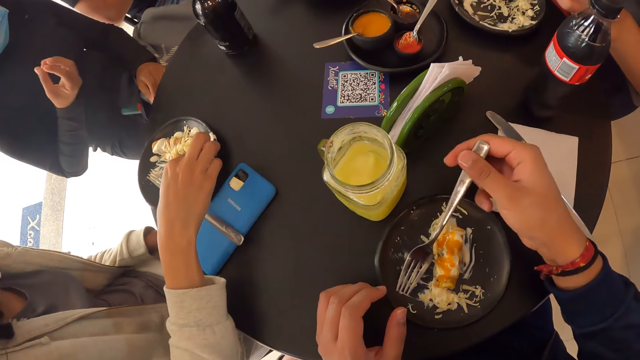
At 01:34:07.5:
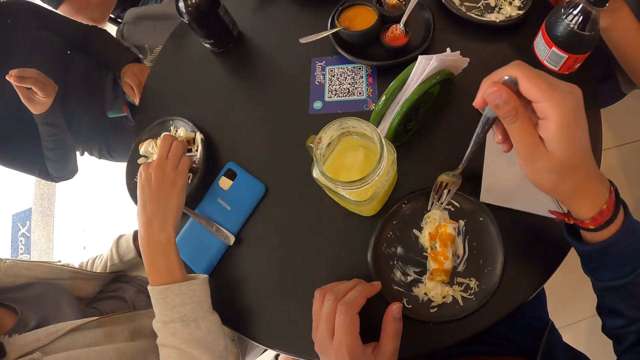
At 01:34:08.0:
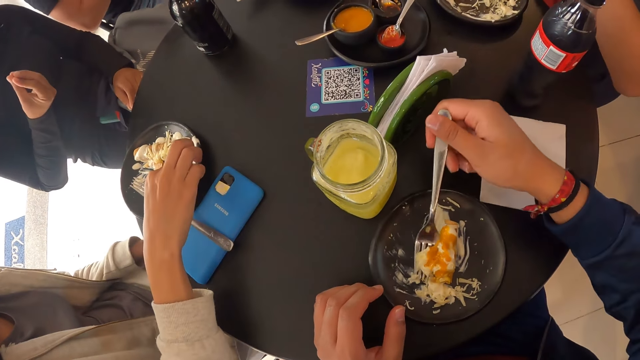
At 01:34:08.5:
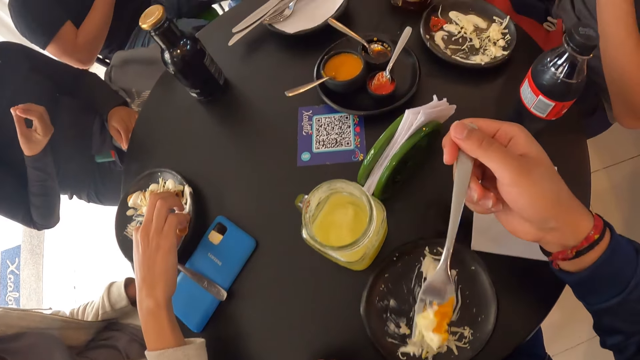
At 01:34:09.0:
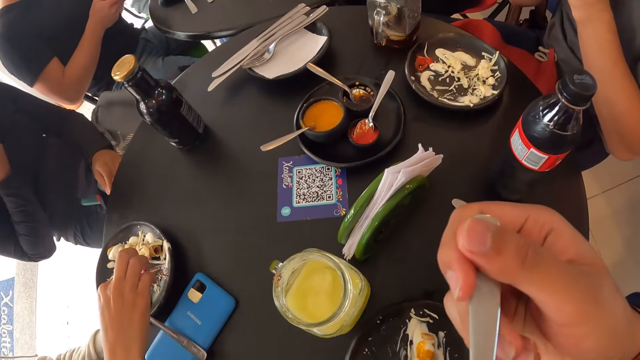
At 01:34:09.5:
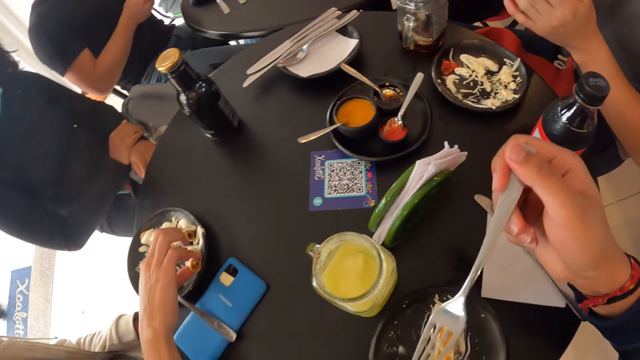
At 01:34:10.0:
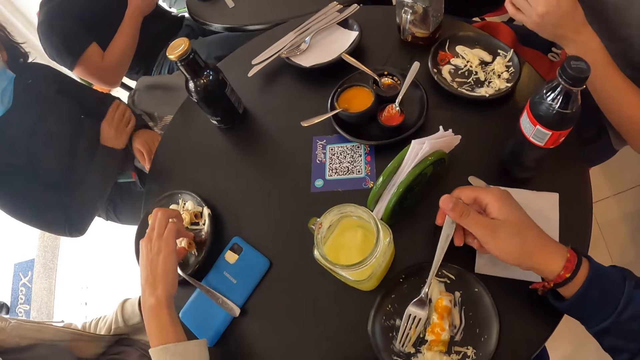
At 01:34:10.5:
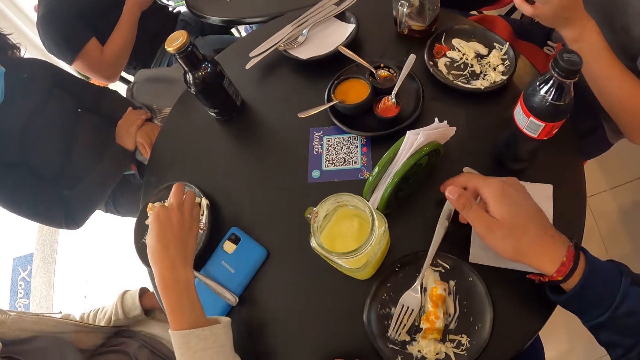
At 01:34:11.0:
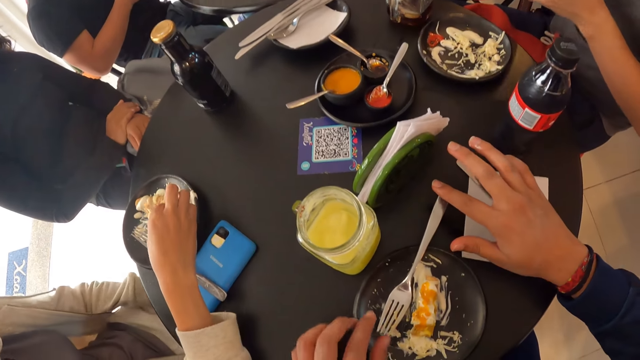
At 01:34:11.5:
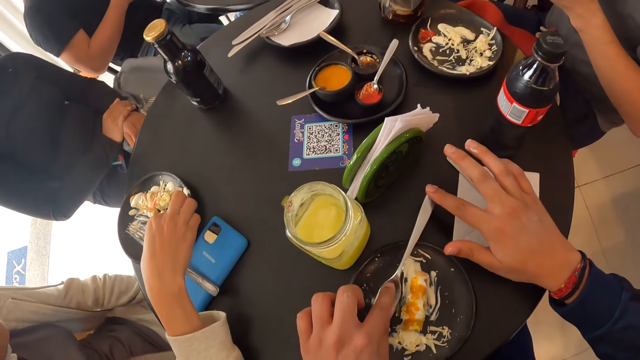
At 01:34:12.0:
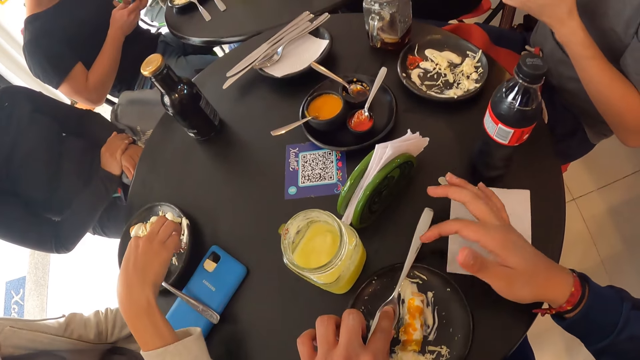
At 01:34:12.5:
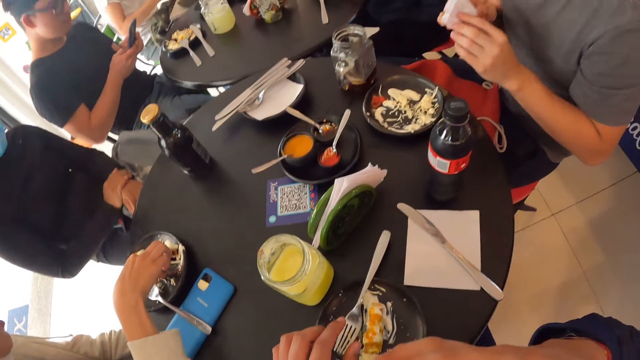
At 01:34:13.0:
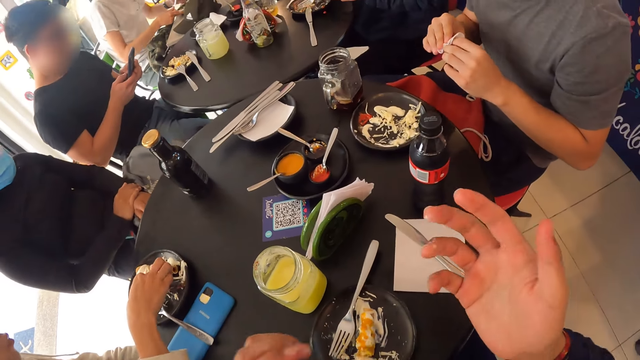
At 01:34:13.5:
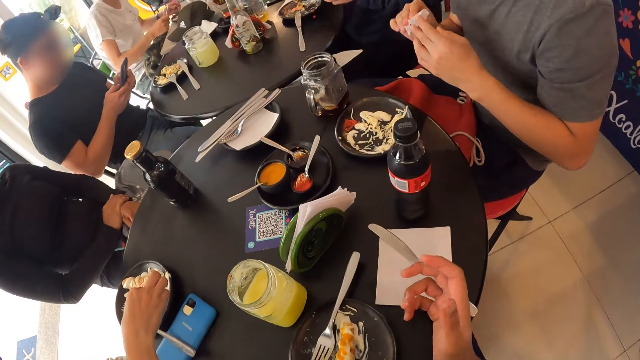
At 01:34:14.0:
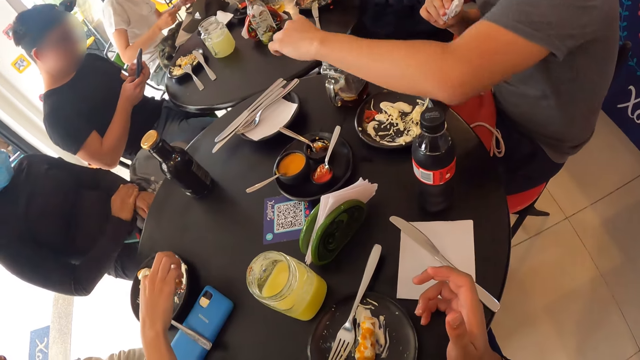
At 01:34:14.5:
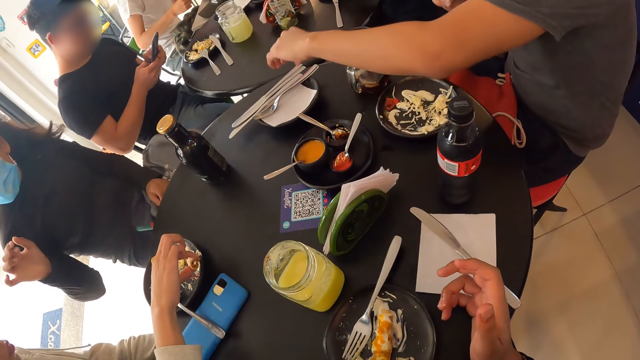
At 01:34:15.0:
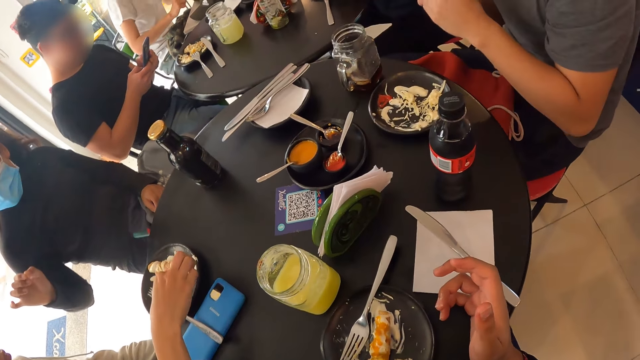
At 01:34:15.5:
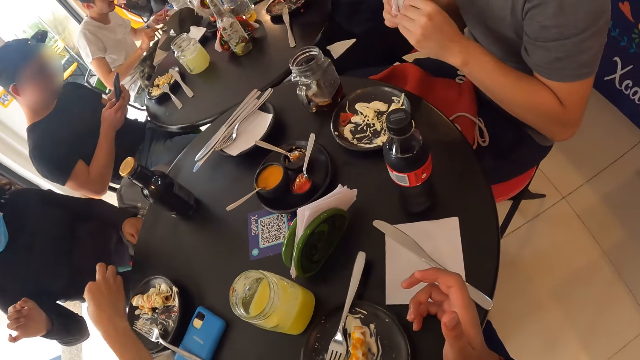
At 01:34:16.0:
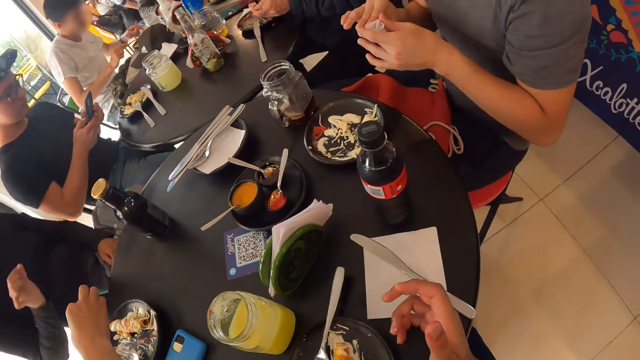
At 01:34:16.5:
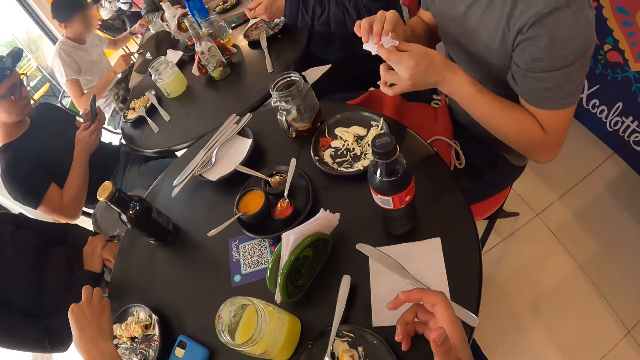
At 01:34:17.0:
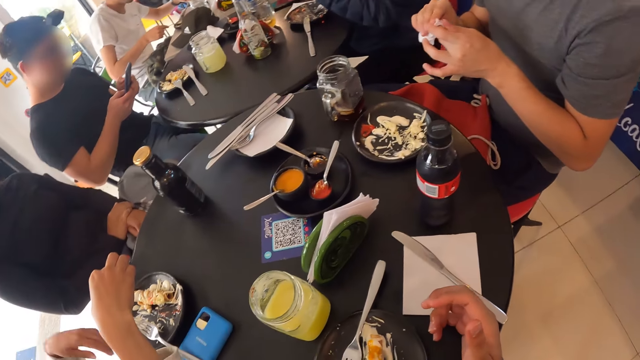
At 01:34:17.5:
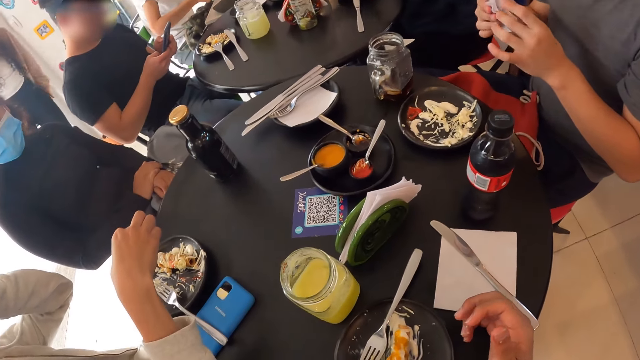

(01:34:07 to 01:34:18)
The camera wearer picks the fork from the plate with his right hand. He scoops salad from the plate with the fork in his right hand. He drops the fork on the plate with his right hand. A person picks food from the plate. The camera wearer holds the fork with his left hand. A man operates a phone with both hands. The camera wearer licks fingers. Another man cleans both hands with the serviette paper. Another person wipes fingers.

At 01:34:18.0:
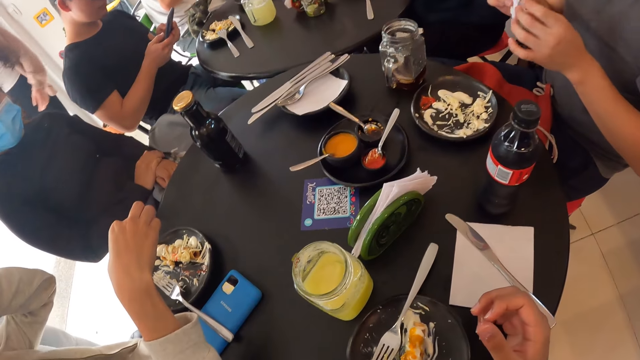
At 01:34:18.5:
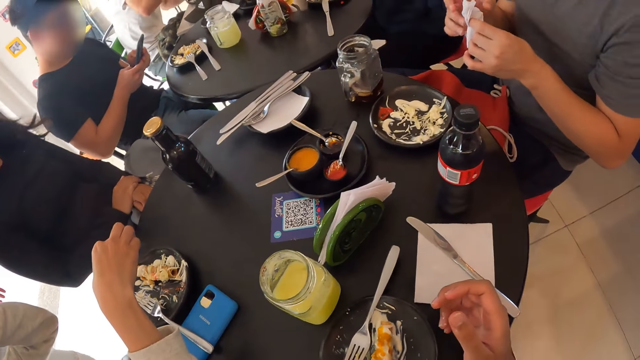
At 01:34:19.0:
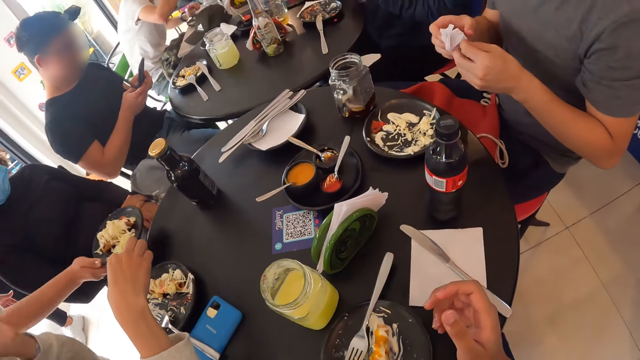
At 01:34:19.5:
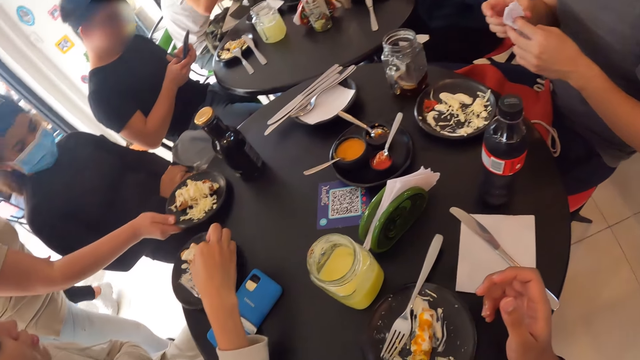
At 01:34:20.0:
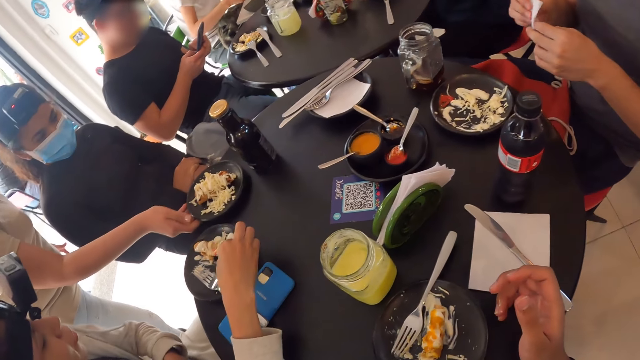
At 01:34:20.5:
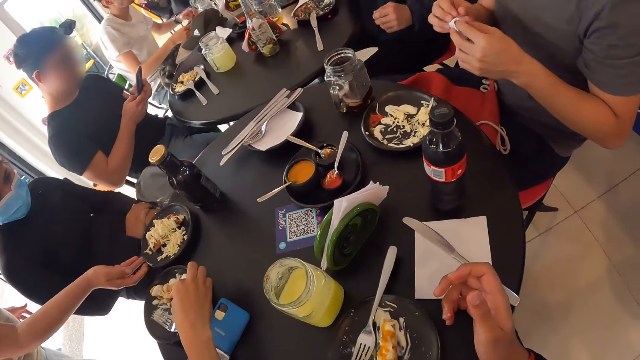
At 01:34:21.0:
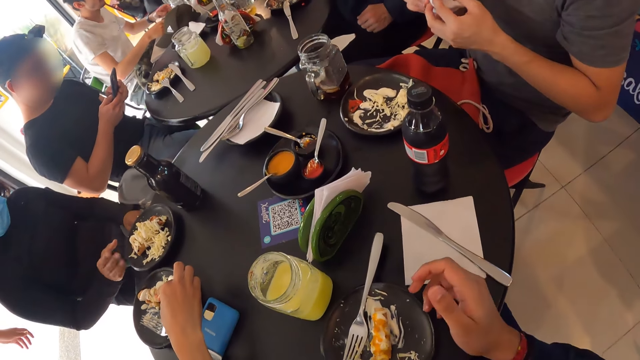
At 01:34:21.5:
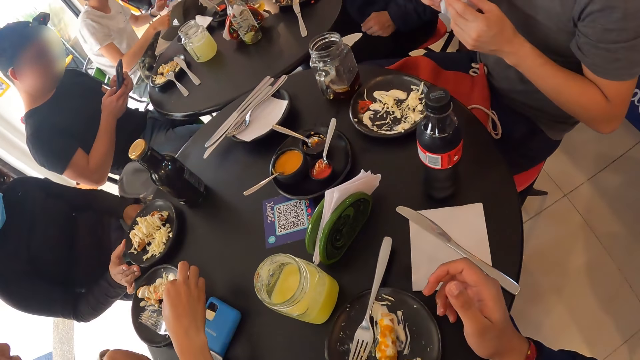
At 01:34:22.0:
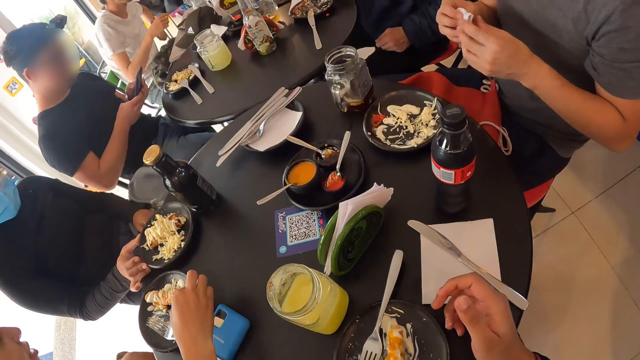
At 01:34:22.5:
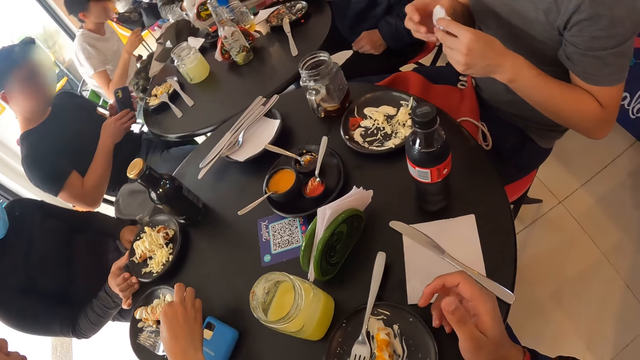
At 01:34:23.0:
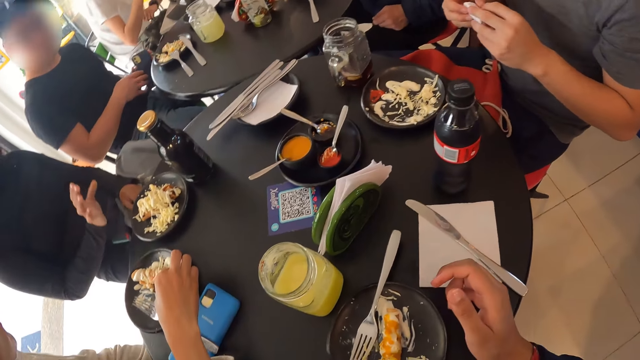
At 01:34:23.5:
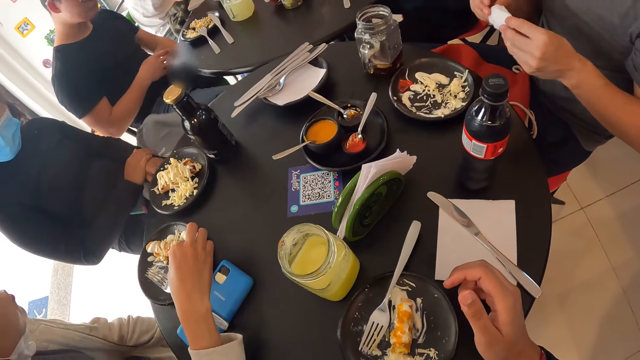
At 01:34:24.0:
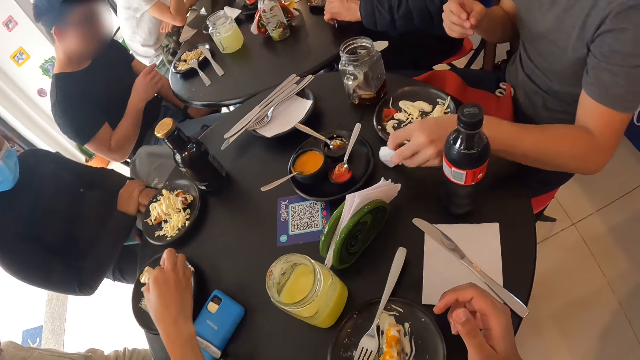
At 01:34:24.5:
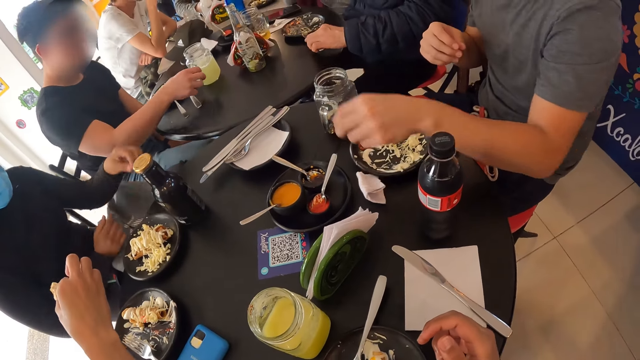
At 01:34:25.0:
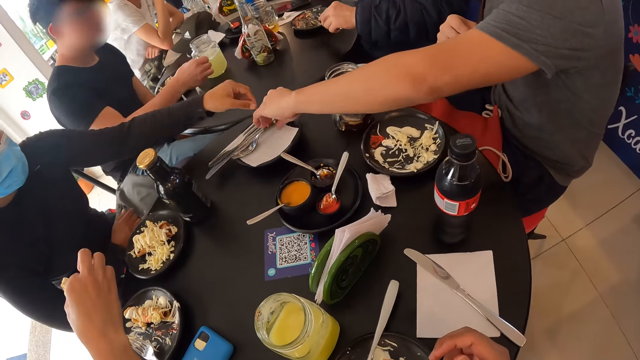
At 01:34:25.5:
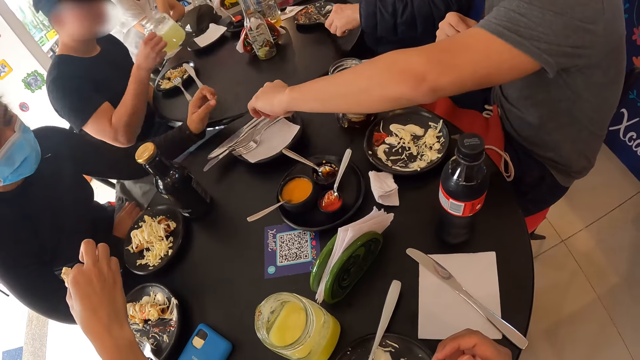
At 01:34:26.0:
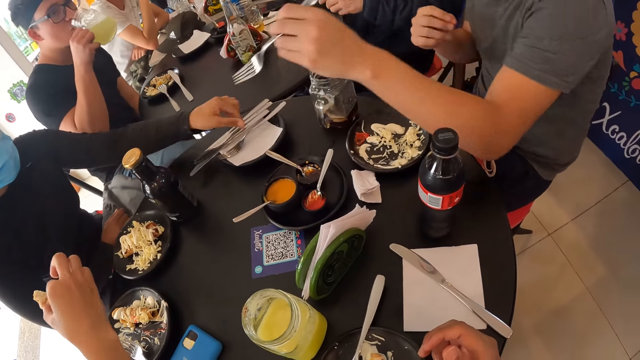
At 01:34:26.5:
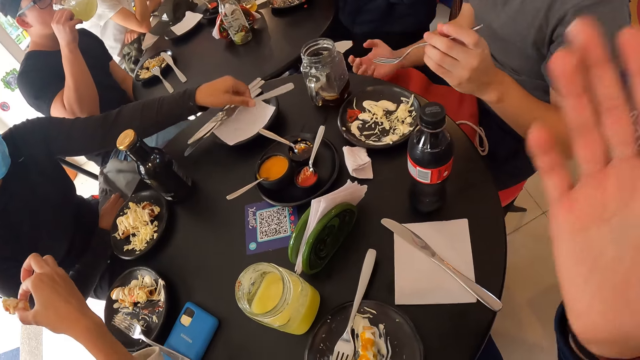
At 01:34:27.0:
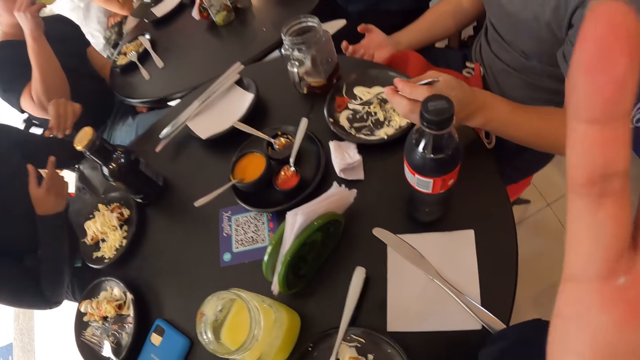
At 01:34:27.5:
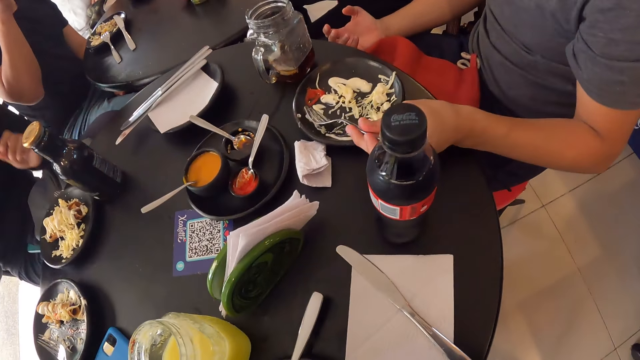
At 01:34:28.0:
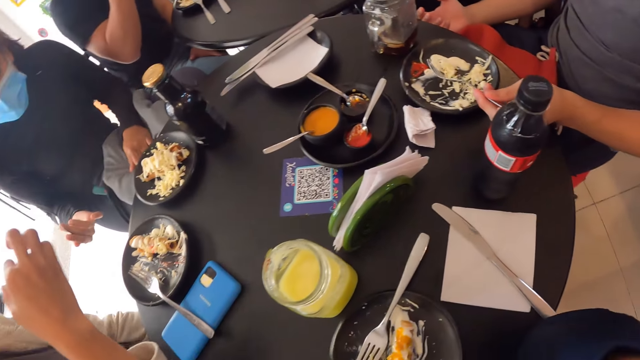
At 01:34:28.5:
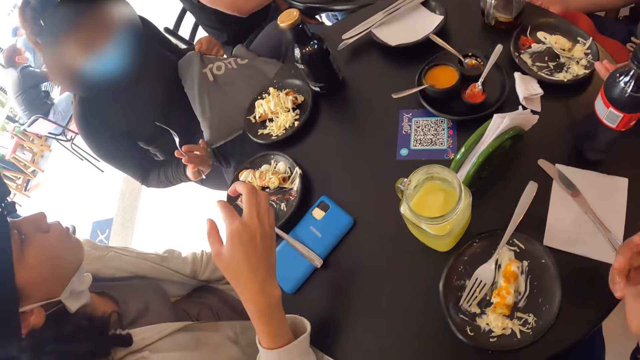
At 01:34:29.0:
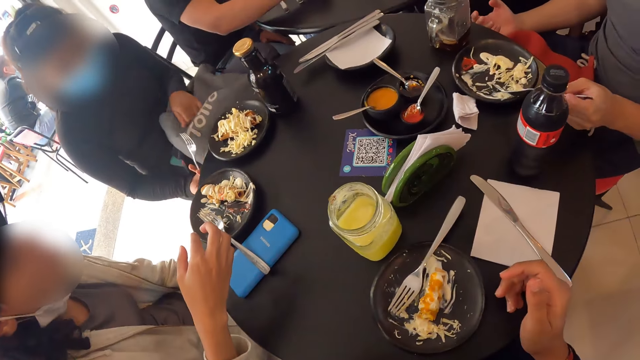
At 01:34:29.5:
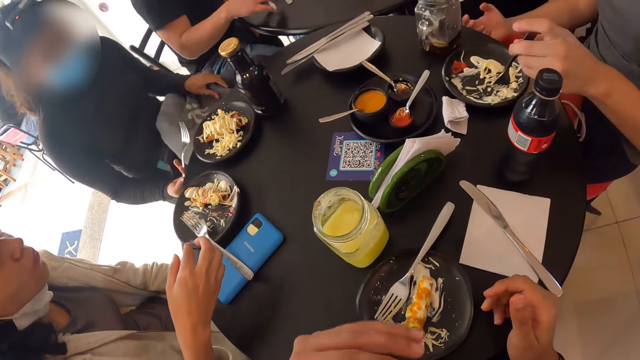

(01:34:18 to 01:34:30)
A person uses a phone. A woman drops a plate on the table with her right hand. Another woman adjusts the plate on the table with her right hand. A man wipes fingers. The man drops the serviette paper on the table with his left hand. Another man picks a mug from the table with his right hand. The first man picks a fork from the plate with his left hand. The person drinks juice. The other woman picks a fork from the plate with her left hand. The first man scoops food from the plate. The other woman adjusts the bag on her lap with her left hand. The other woman holds the bag.
